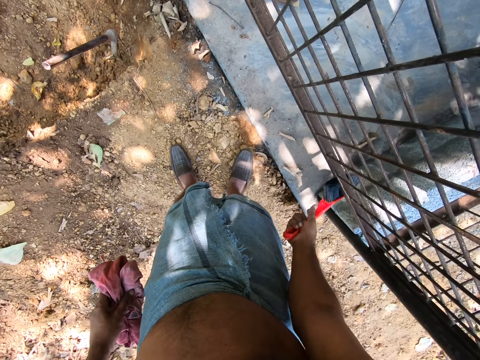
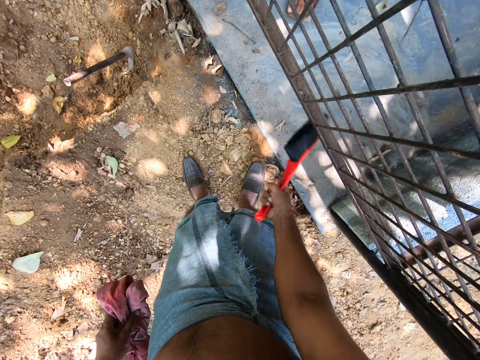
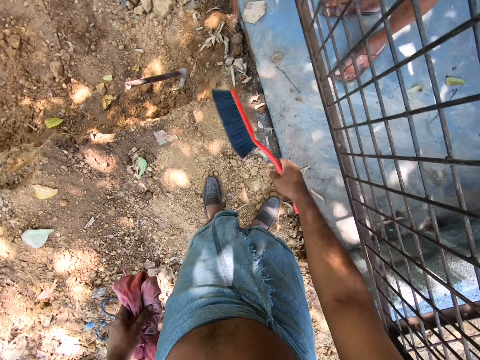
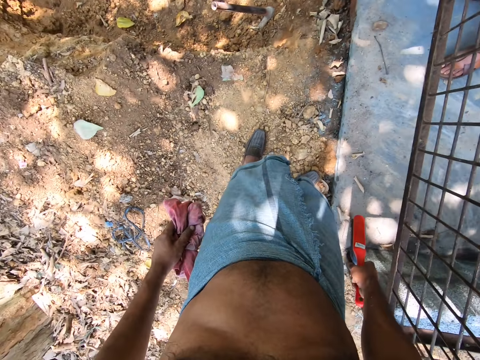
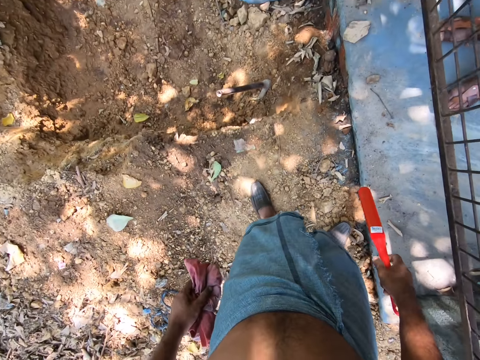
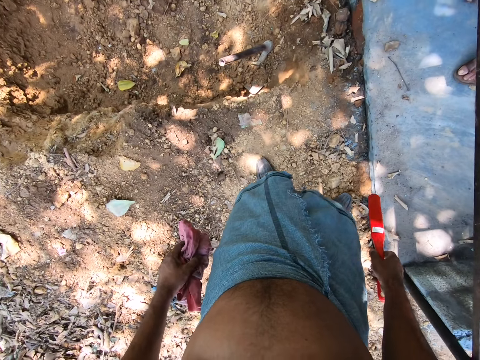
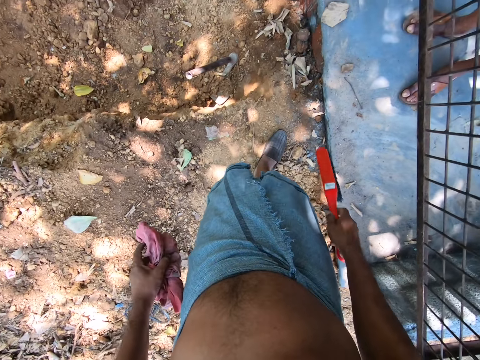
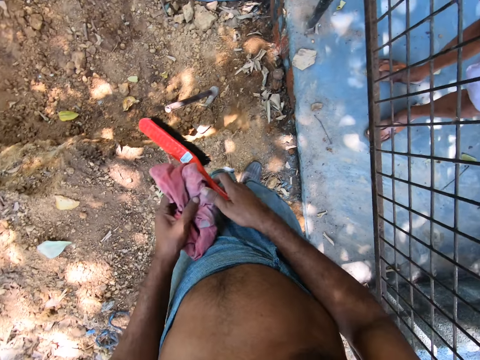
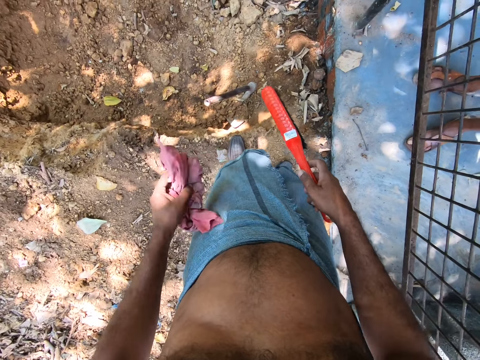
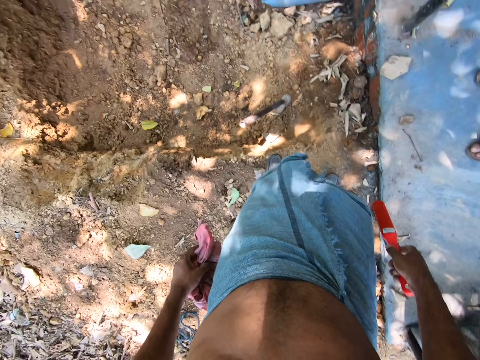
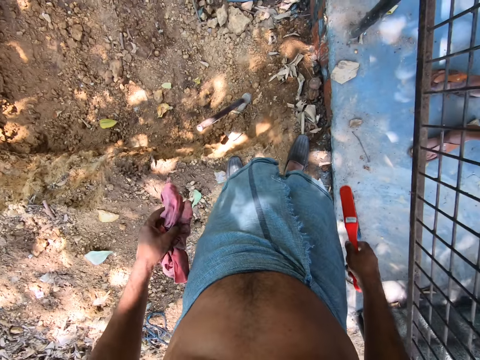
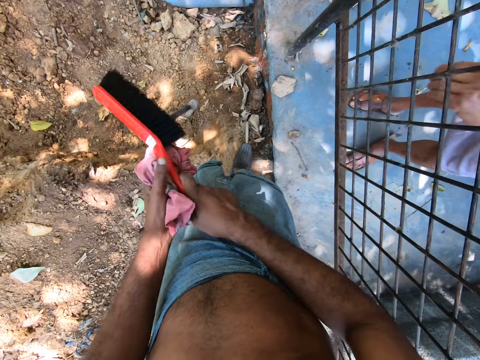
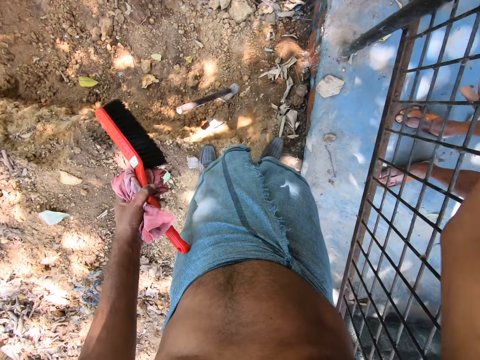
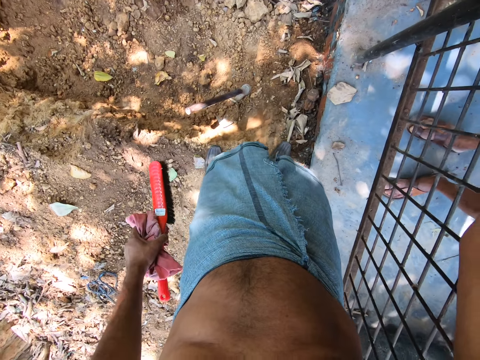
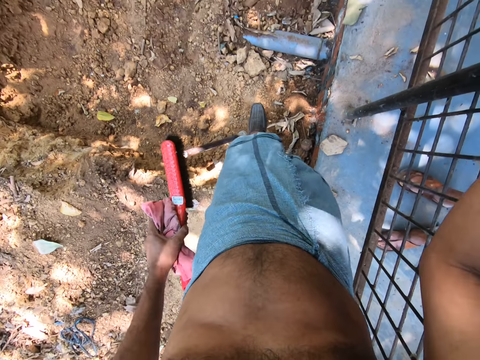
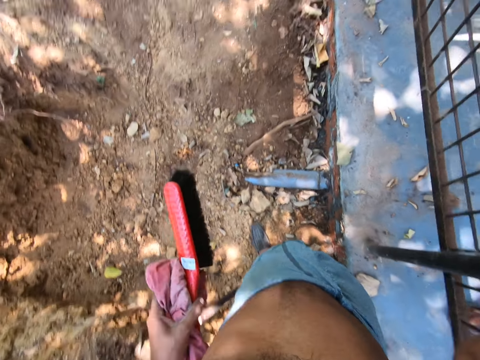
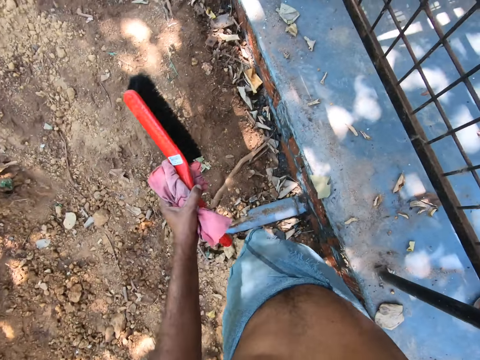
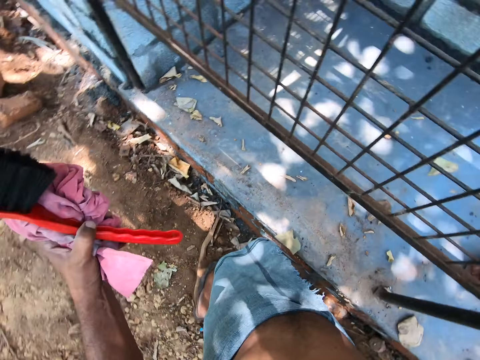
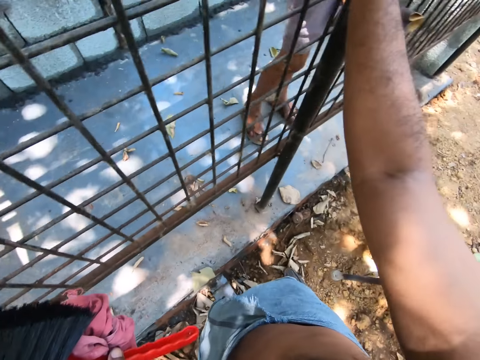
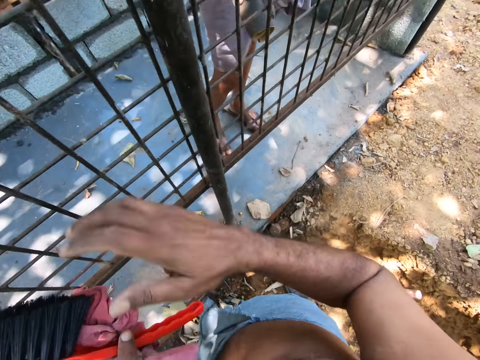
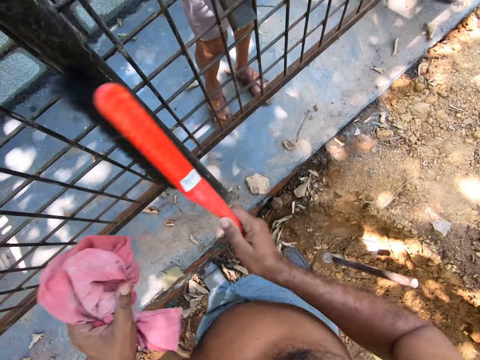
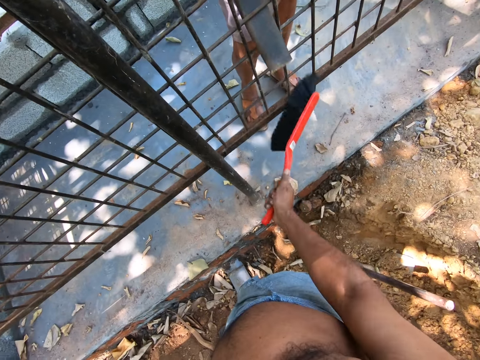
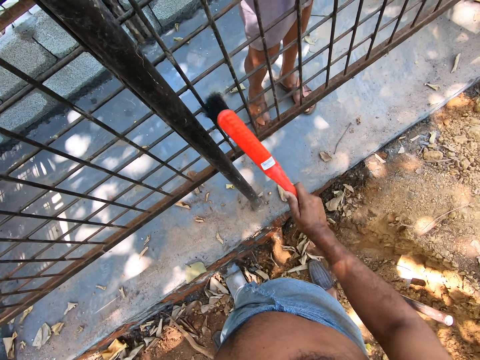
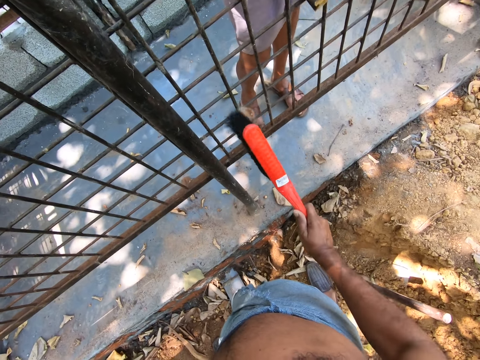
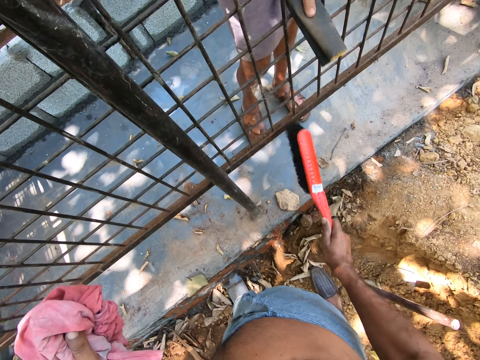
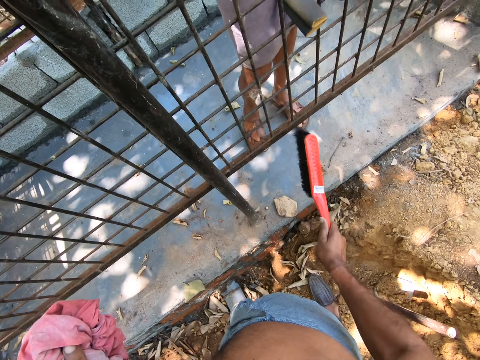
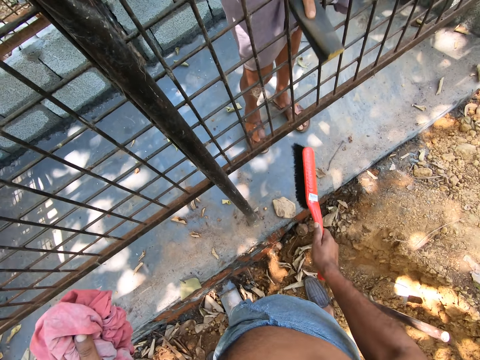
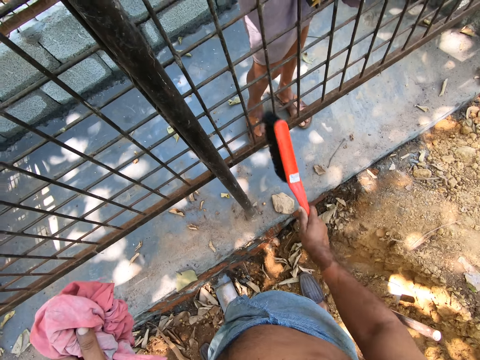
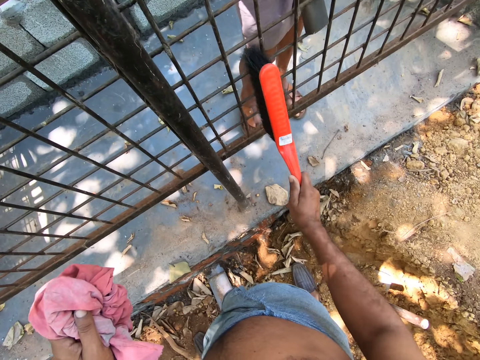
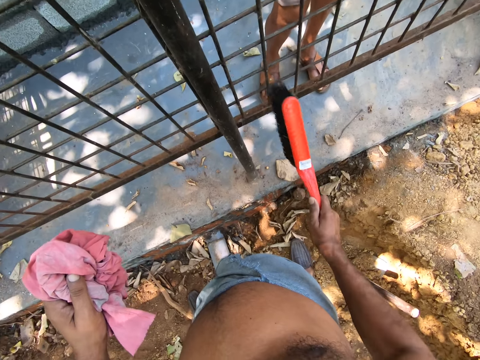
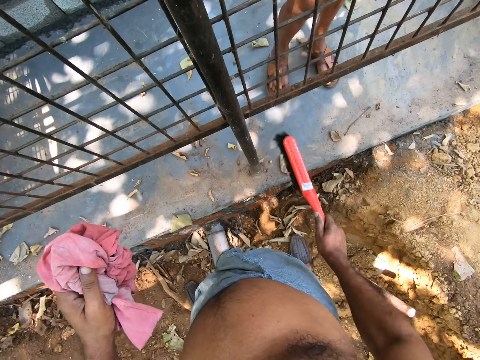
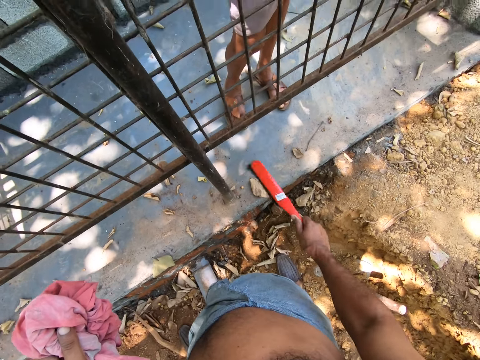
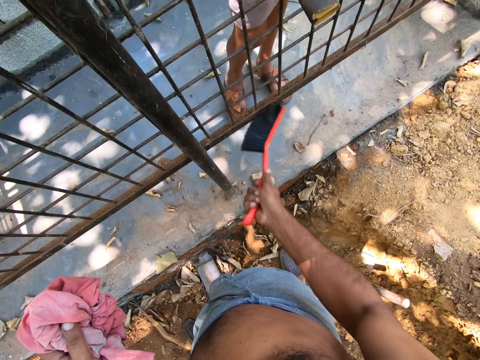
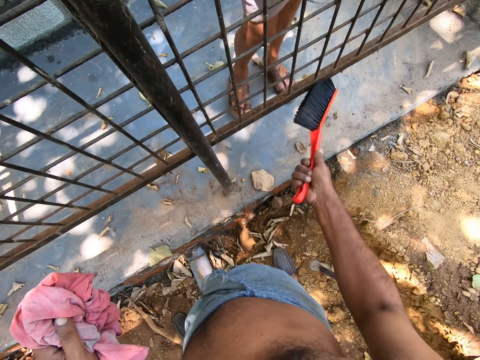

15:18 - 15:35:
The camera wearer walks around. He passes the hand brush to his left hand with his right hand. He walks around. A man uses sandpaper to scrape the iron cage. The camera wearer takes the brush from his left hand with his right hand. He cleans the iron cage with the brush in his right hand.

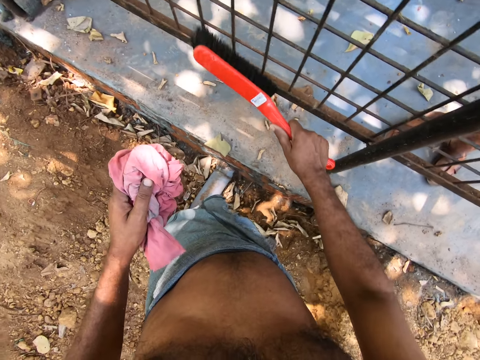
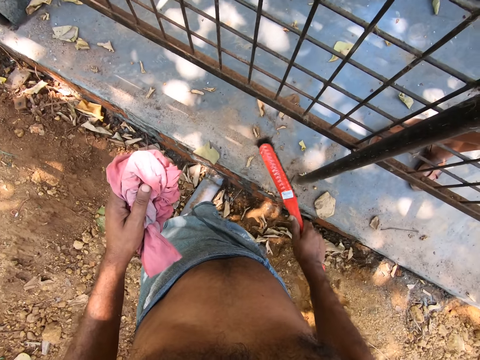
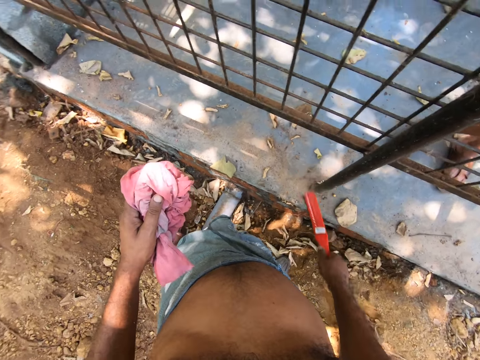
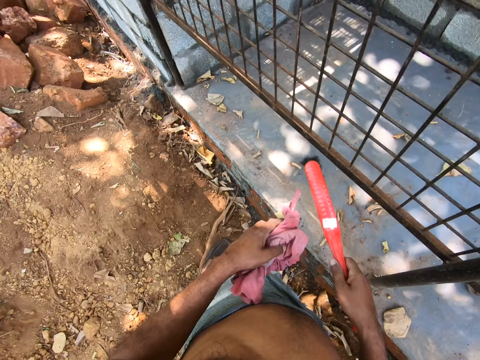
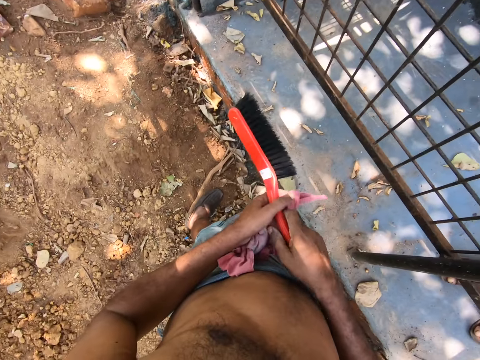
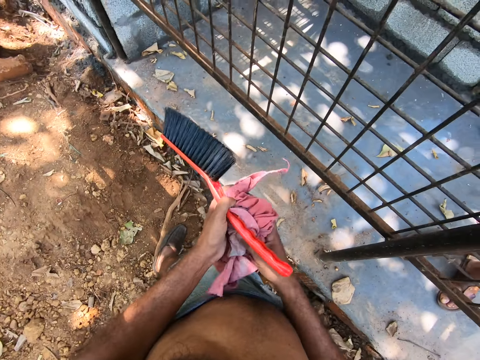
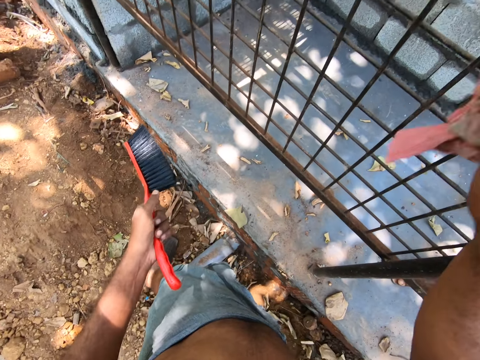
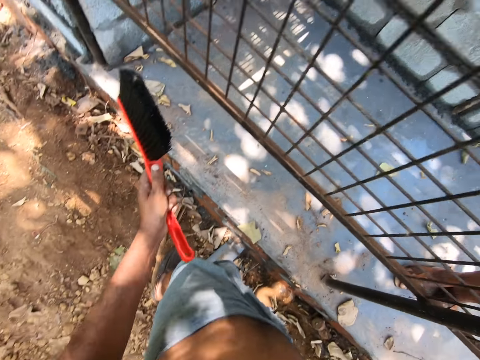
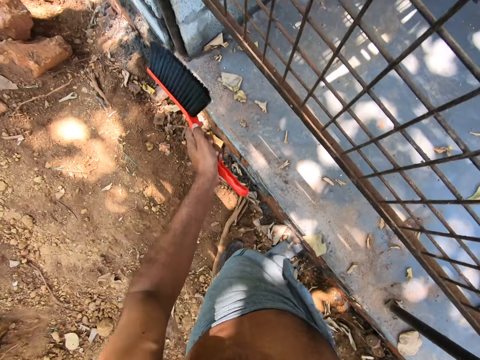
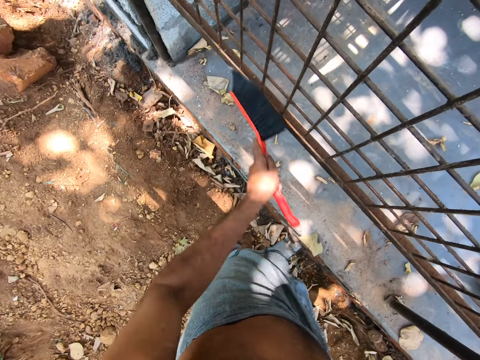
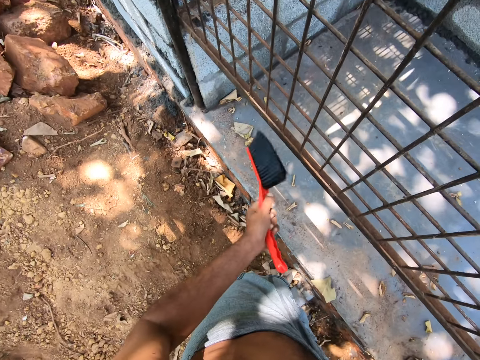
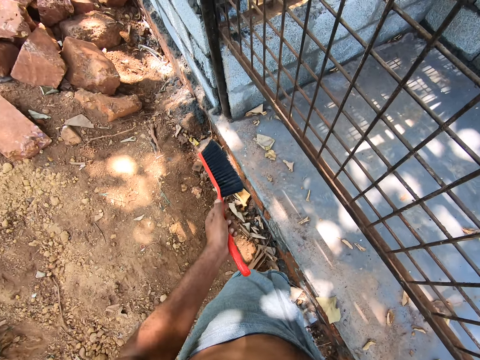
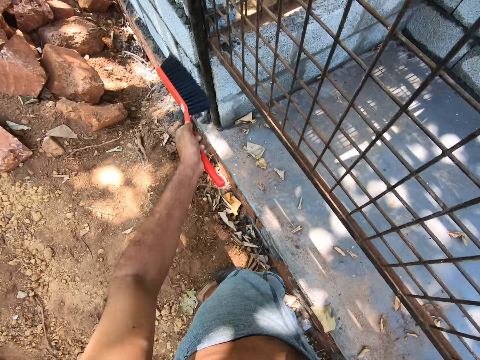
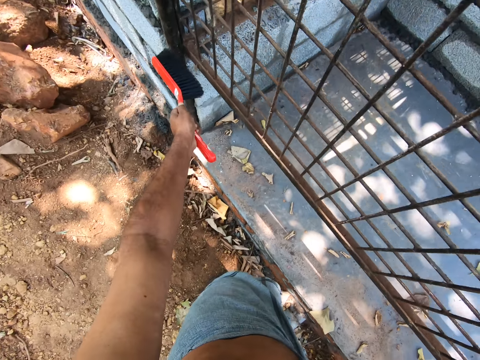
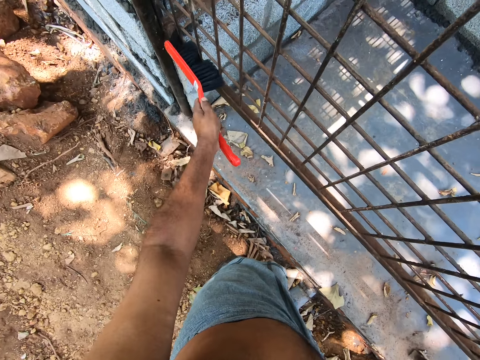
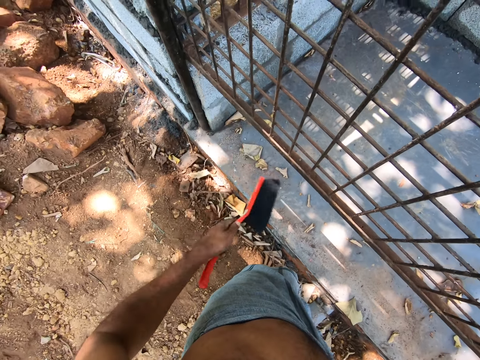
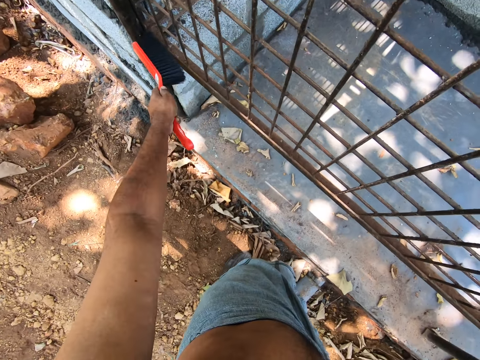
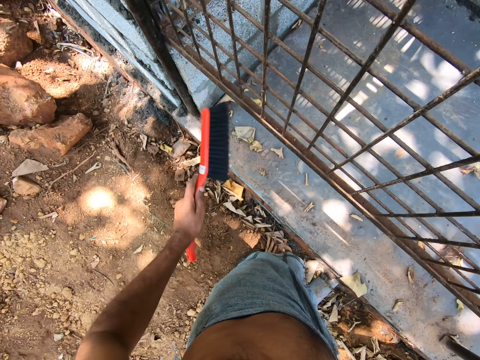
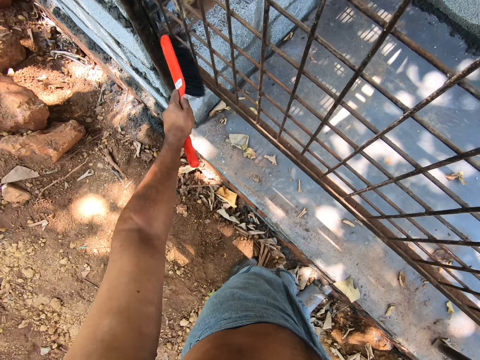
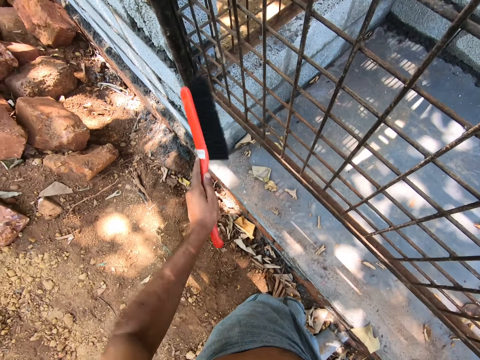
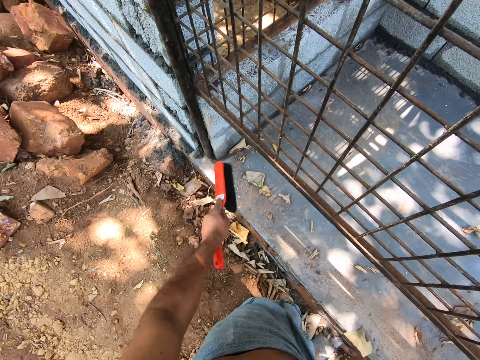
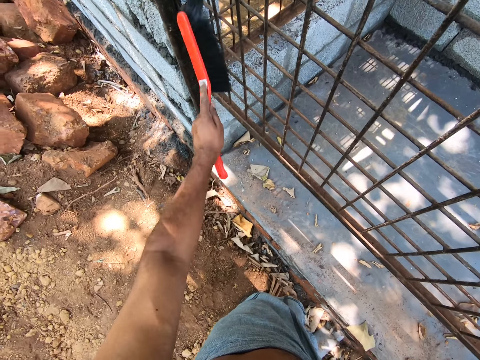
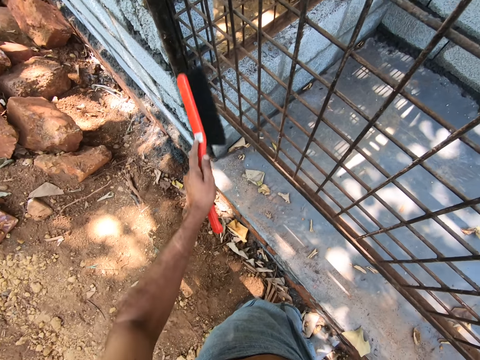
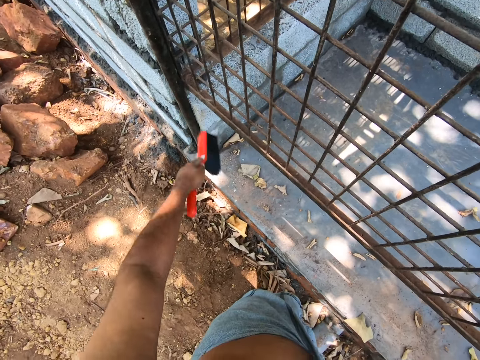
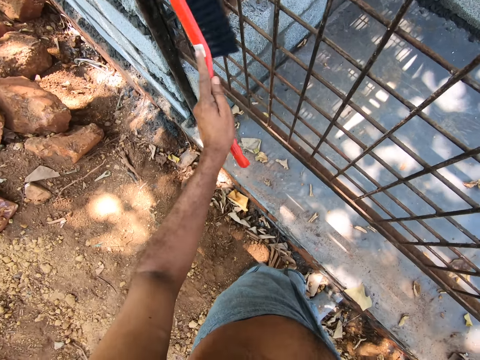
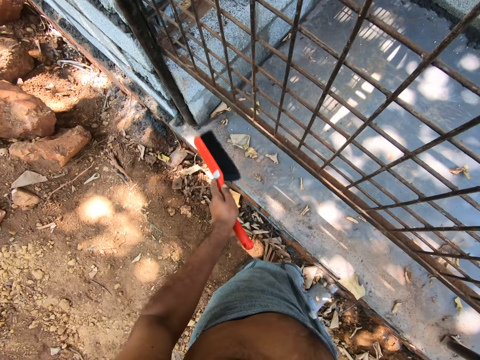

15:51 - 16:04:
The camera wearer passes the hand brush to his left hand with his right hand. He takes the napkin from his left hand with his right hand. He cleans the iron cage with the brush in his left hand.
